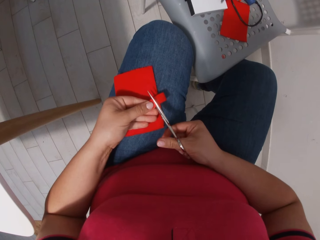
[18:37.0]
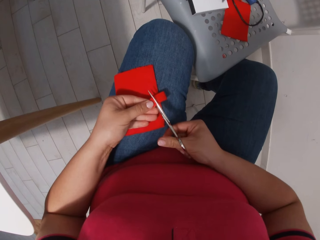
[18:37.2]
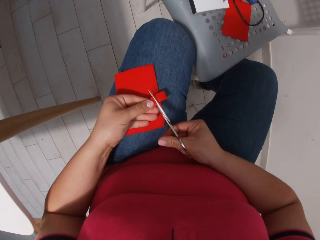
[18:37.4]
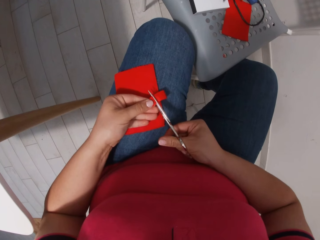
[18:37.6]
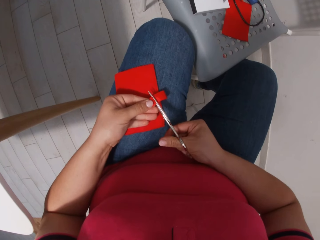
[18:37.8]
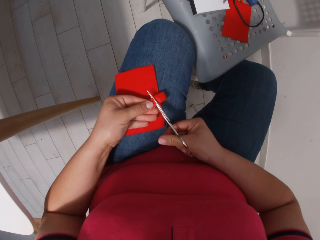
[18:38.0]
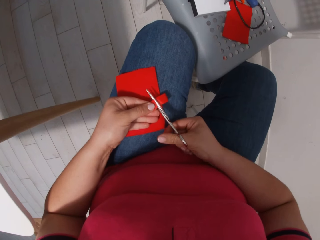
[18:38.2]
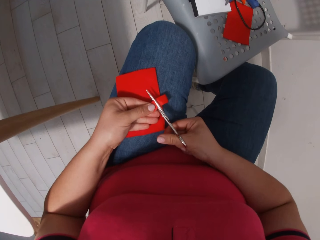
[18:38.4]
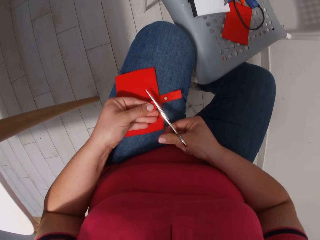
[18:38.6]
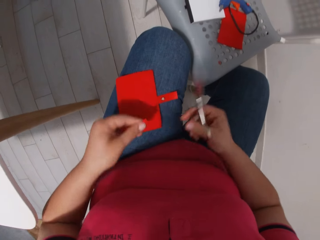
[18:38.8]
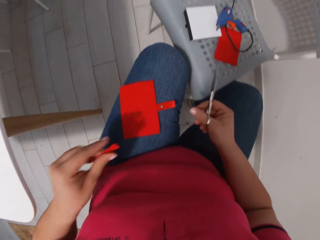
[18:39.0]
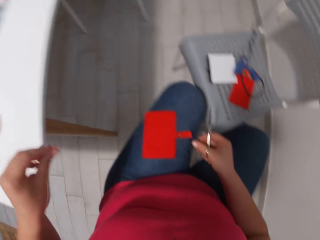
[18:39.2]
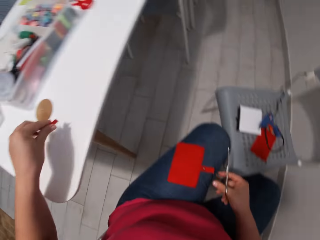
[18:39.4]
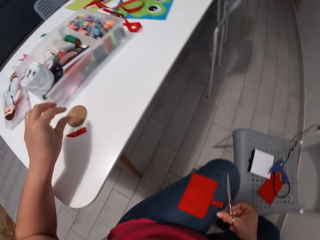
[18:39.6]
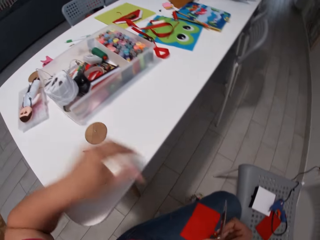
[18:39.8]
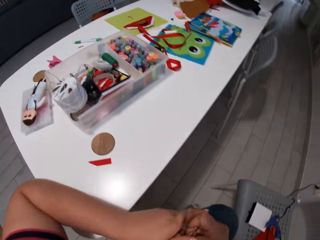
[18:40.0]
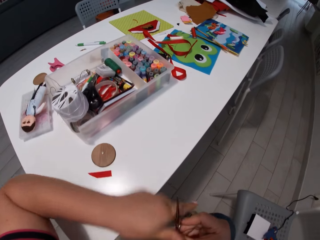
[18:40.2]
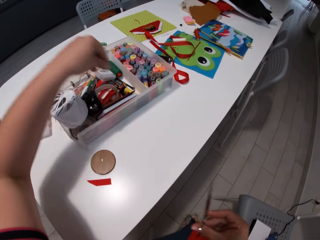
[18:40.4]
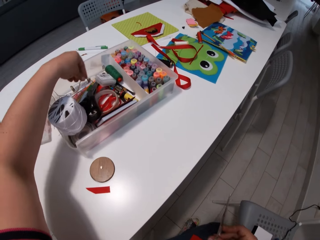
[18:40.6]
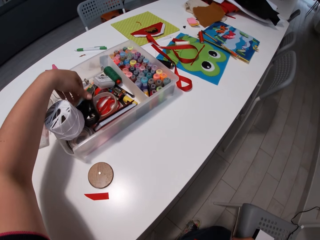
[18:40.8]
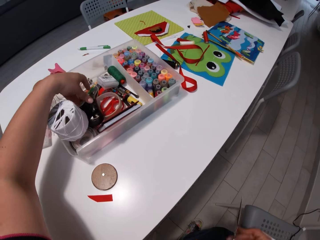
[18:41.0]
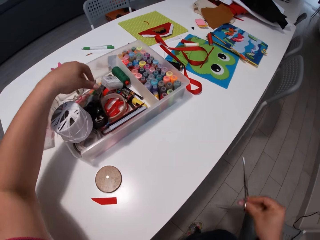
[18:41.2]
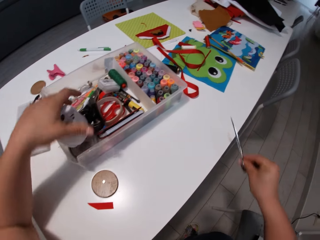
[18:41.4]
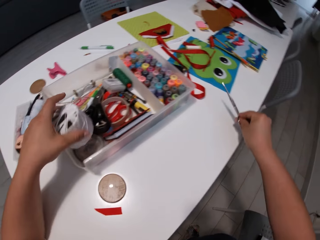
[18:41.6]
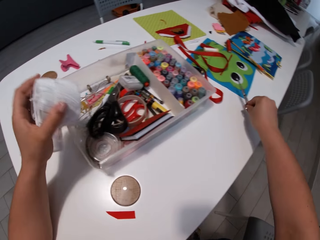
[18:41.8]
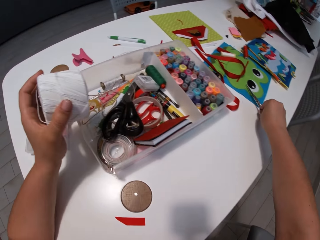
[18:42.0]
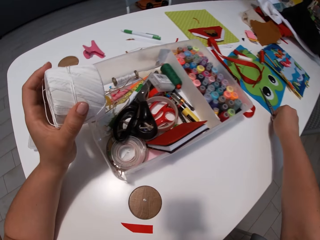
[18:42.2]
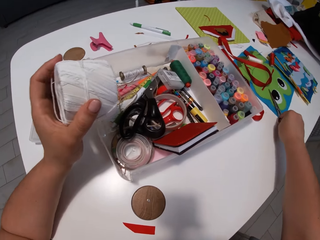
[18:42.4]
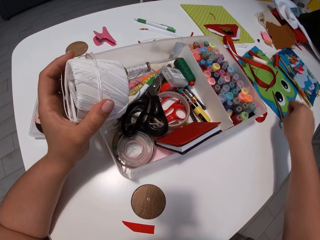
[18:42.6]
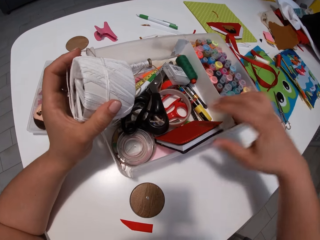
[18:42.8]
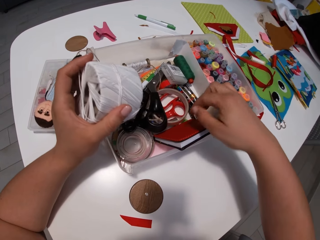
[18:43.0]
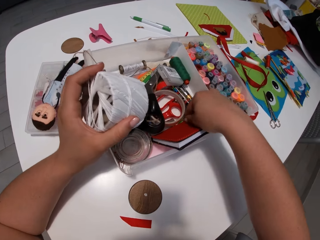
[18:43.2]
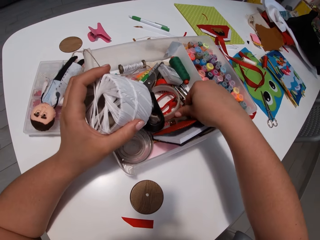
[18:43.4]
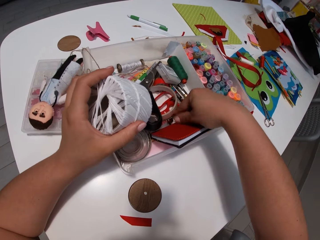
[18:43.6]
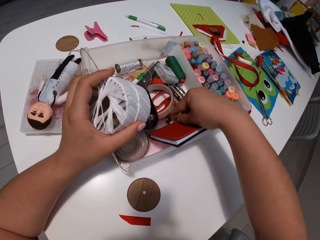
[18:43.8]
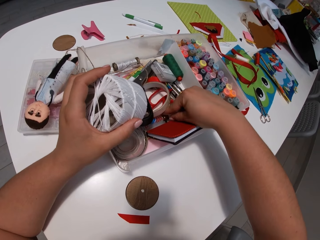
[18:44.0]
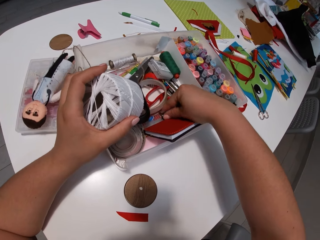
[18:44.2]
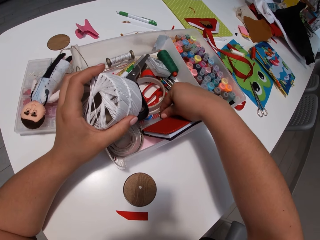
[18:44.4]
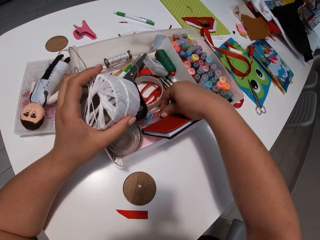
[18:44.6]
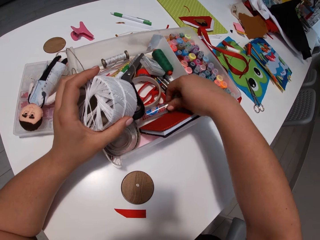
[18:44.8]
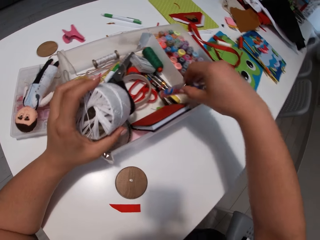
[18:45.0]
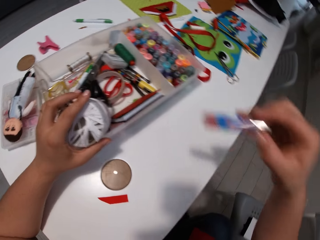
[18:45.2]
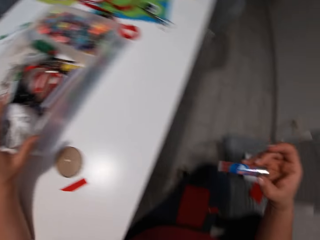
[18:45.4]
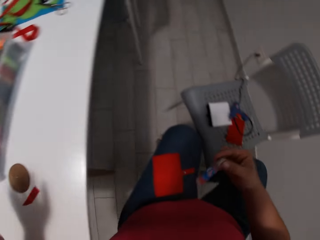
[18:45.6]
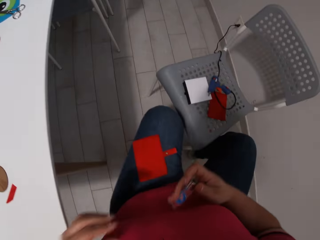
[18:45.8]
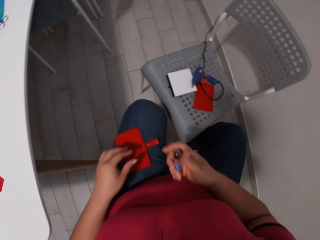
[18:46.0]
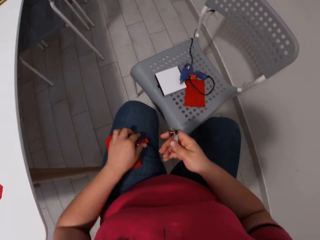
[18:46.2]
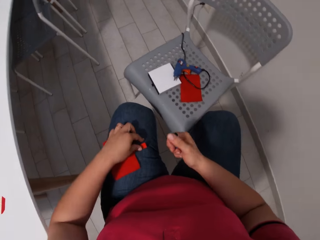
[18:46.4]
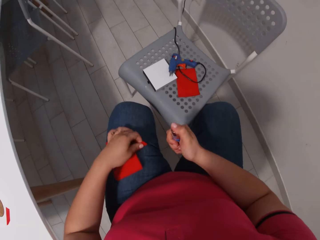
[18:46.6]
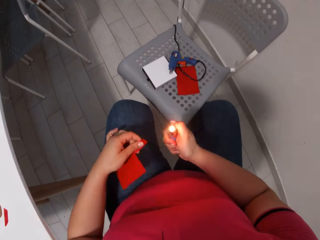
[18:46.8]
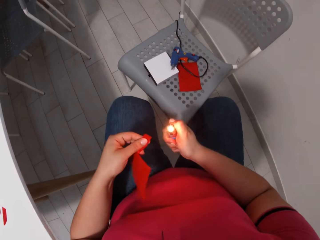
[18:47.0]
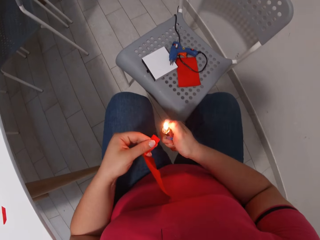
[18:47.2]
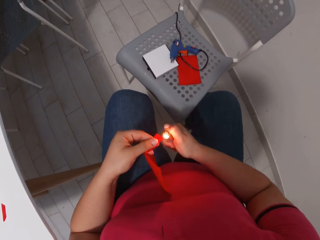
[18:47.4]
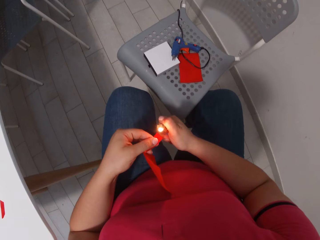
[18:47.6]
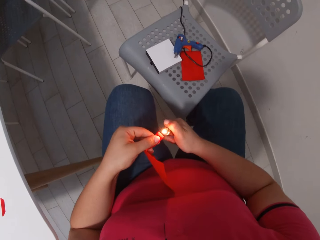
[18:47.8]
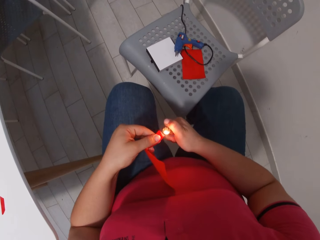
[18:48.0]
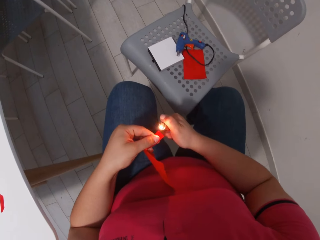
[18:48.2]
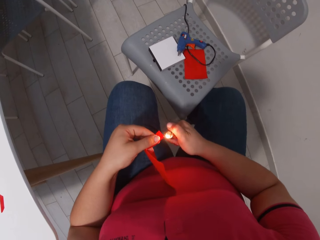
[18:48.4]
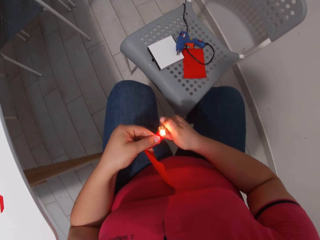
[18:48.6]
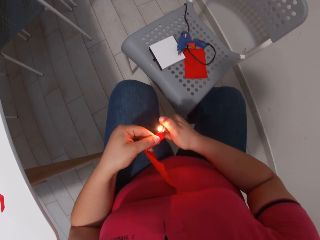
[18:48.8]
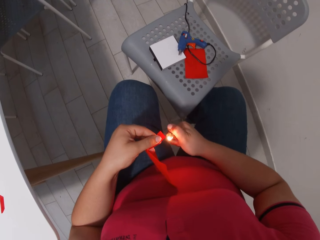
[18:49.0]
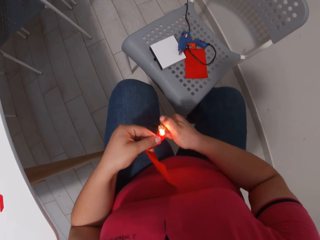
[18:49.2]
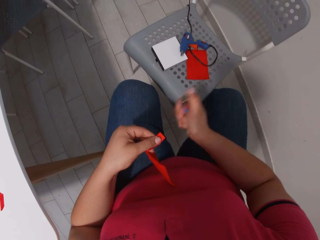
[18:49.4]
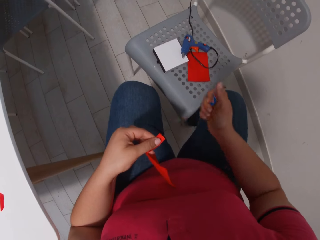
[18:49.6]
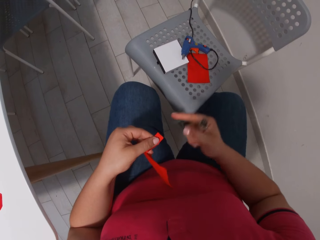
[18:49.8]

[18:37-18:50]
The camera wearer drops the ribbon on the table. They take the yarn from the container, put the scissors on the table and take the lighter from the container. They hold the fabric, light the lighter and burn the edge of the ribbon with the lighter.

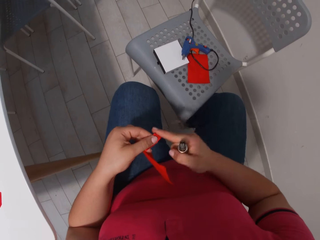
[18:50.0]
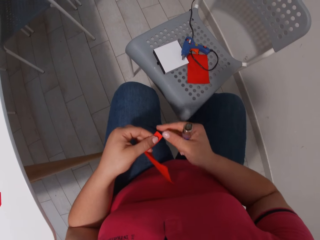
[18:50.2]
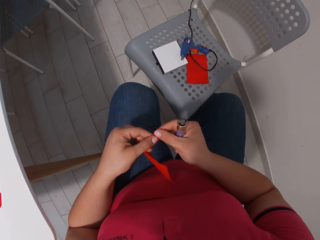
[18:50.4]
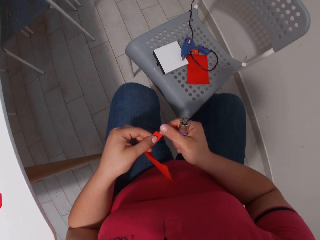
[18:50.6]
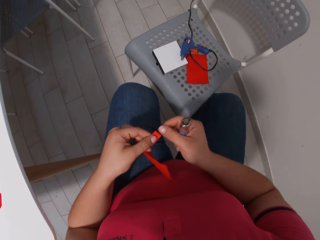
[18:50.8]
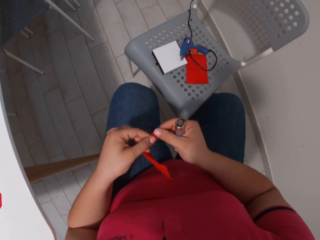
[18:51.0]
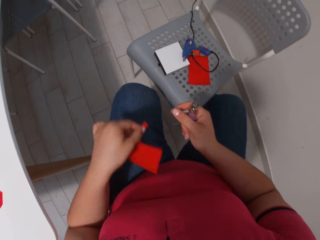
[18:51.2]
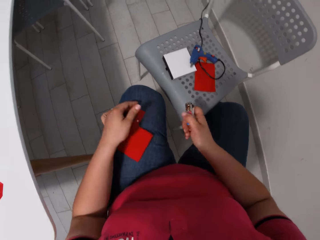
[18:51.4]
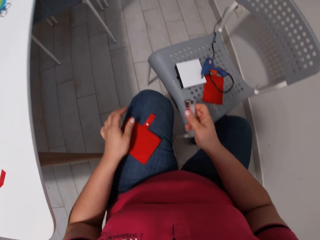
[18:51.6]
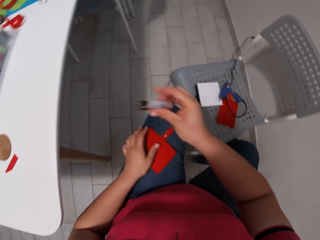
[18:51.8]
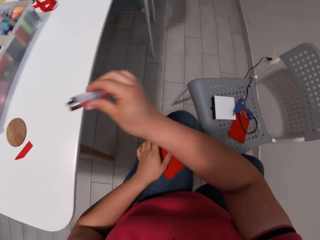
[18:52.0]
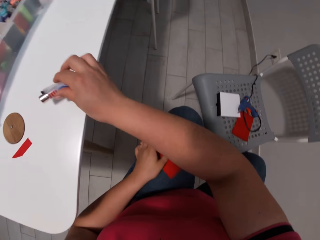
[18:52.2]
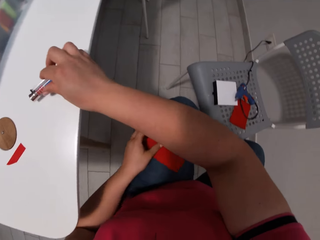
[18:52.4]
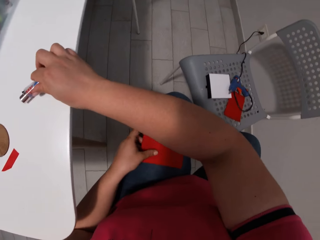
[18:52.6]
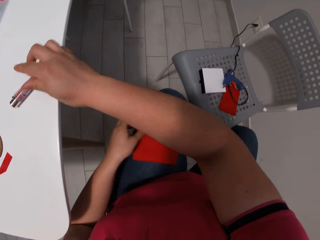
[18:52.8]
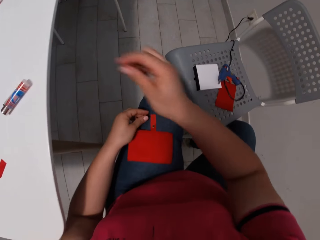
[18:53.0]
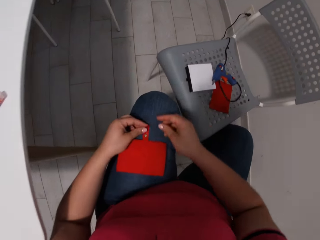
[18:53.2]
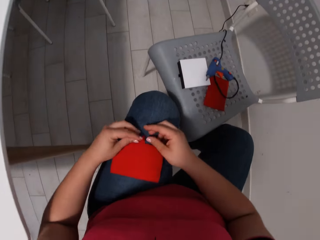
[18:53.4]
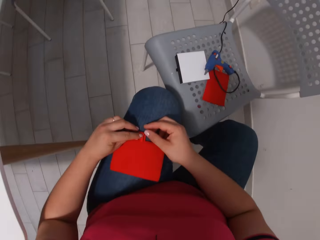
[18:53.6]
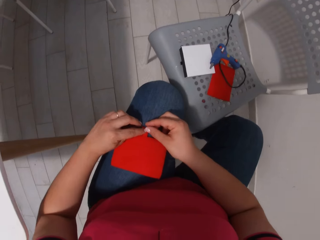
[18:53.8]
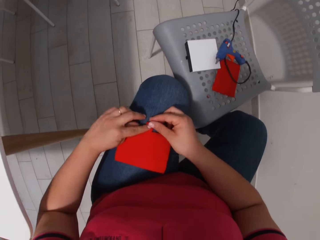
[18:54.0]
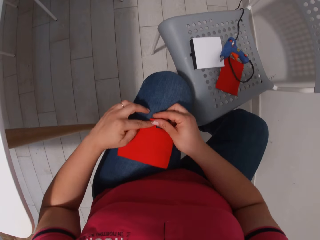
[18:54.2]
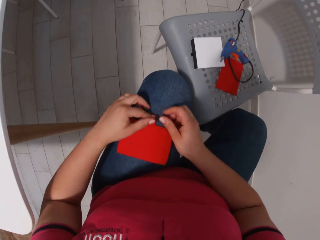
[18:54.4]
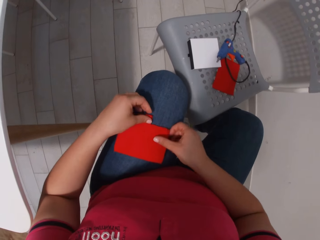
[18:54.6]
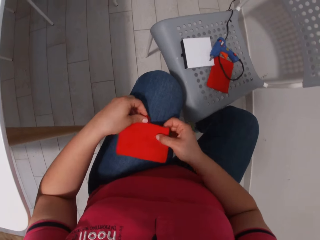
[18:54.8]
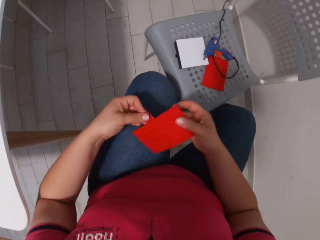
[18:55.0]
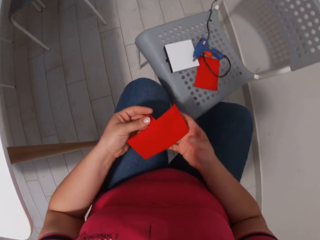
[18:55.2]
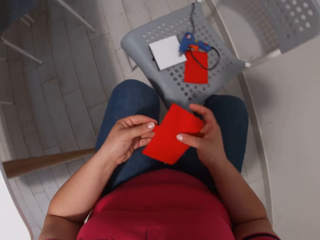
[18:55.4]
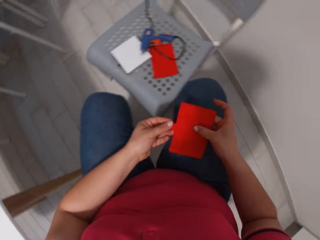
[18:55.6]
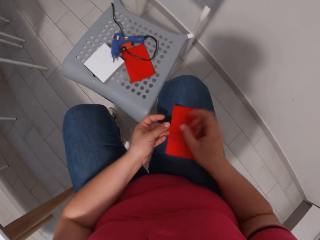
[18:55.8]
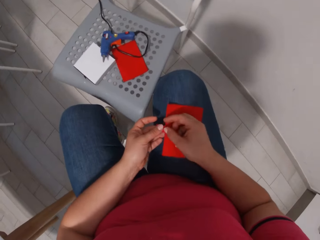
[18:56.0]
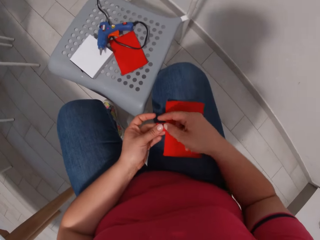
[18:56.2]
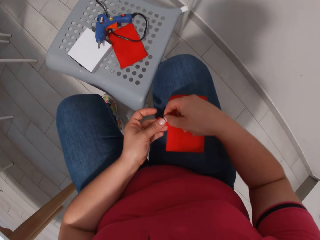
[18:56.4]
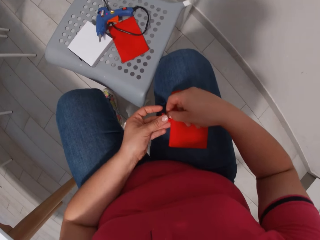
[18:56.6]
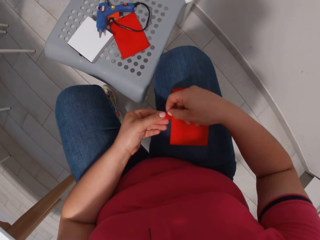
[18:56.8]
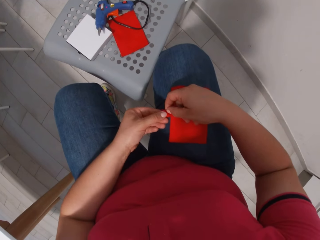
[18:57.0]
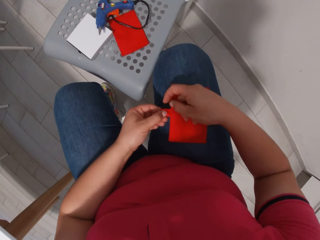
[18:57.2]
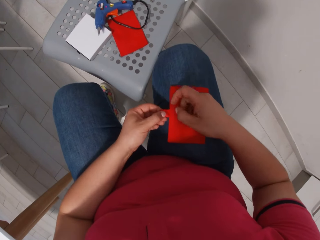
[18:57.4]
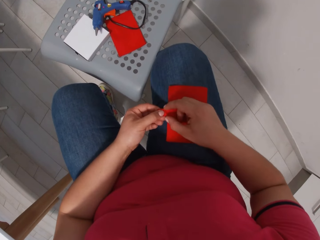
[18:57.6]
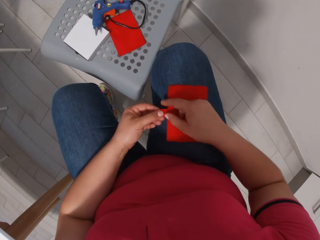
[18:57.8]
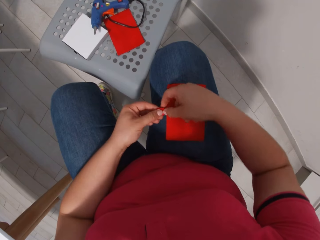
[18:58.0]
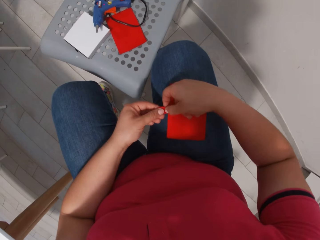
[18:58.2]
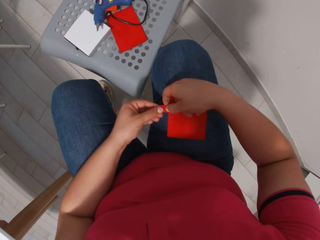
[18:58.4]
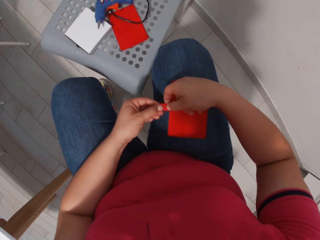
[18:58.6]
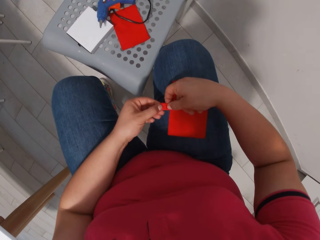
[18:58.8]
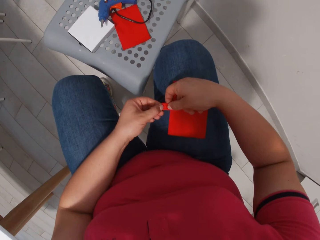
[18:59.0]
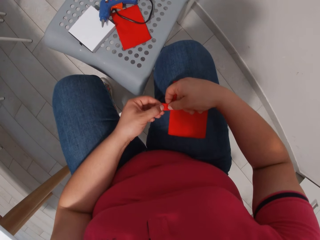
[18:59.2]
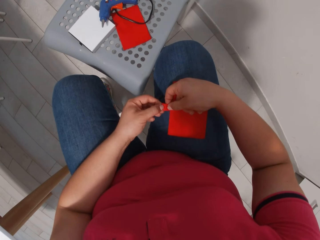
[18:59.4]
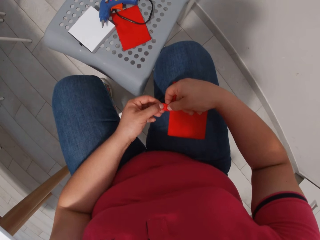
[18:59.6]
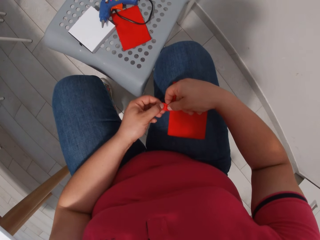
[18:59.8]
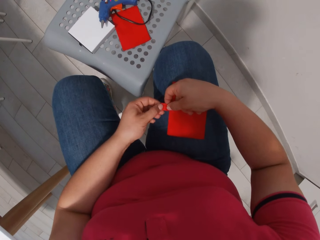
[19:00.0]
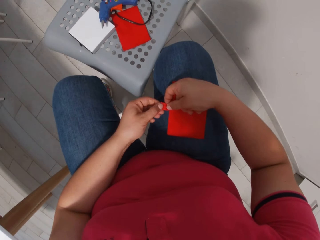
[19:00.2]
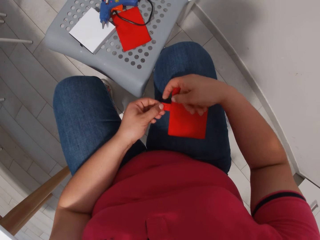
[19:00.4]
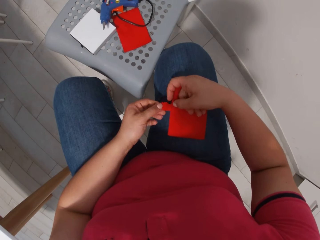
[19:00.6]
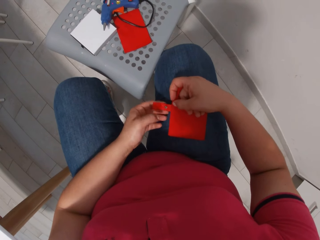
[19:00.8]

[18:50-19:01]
The camera wearer presses the edge of the ribbon with her fingers. She drops the fabric on her left lap and puts the lighter on the table. She folds the ribbon, moves the fabric on the right lap and presses the ribbon. She folds the piece of cloth.
